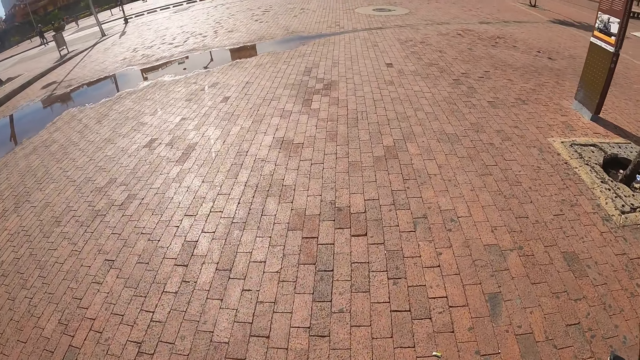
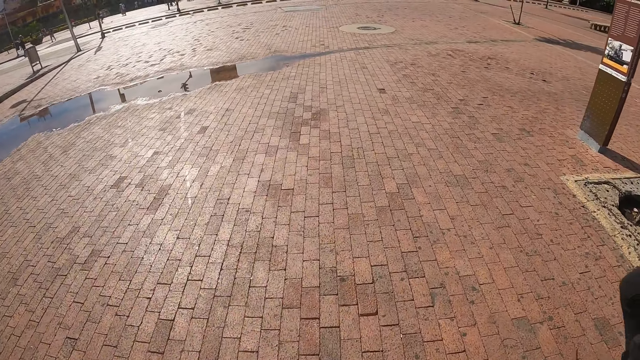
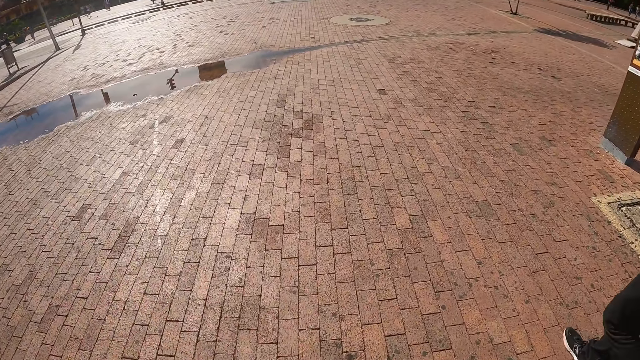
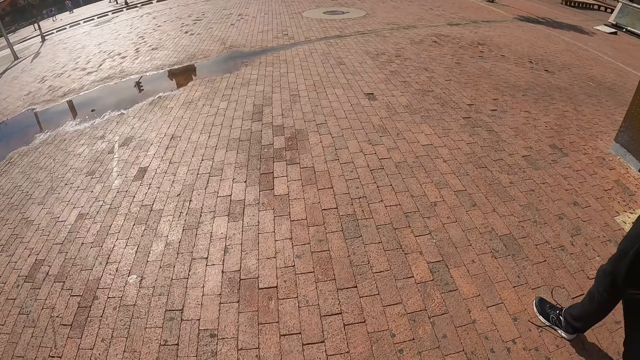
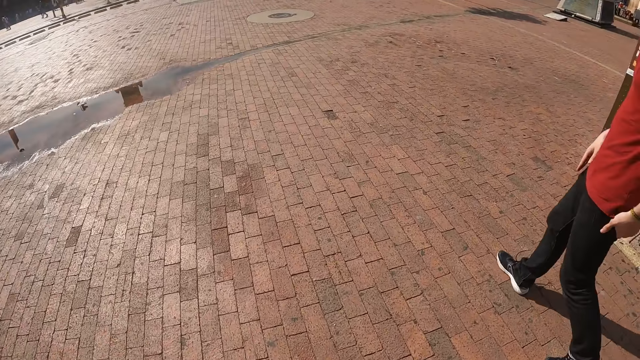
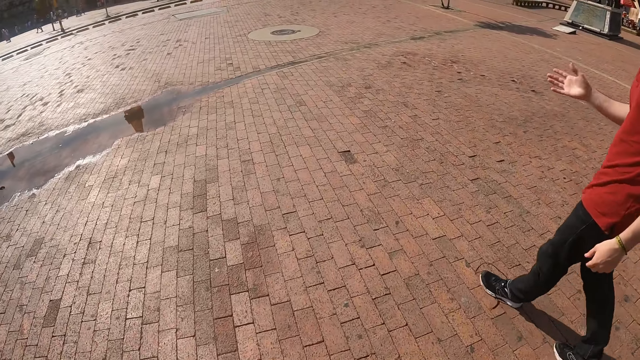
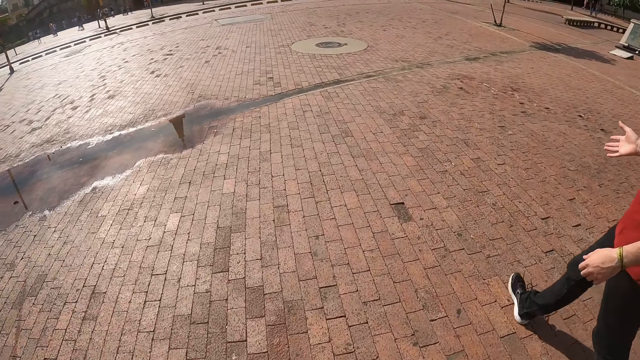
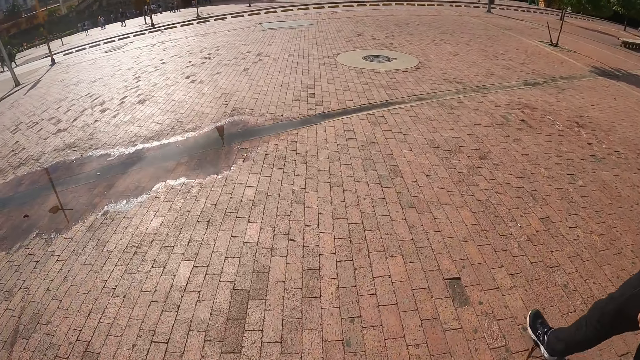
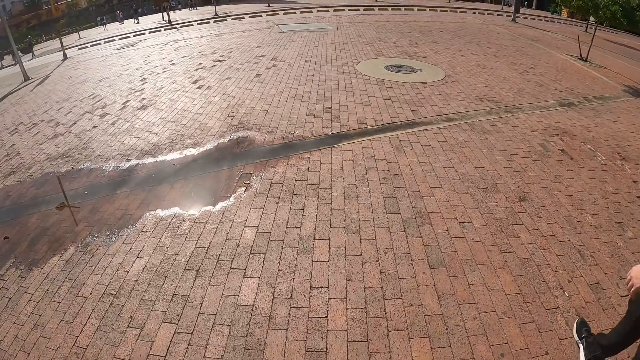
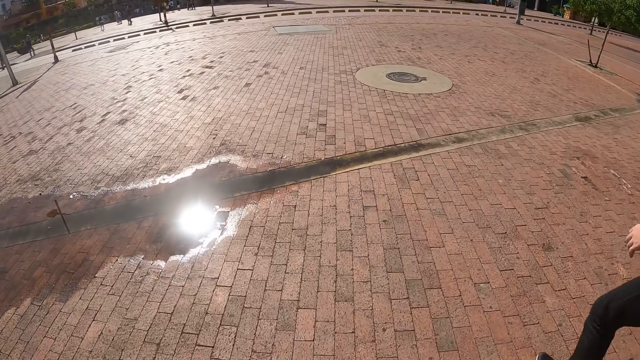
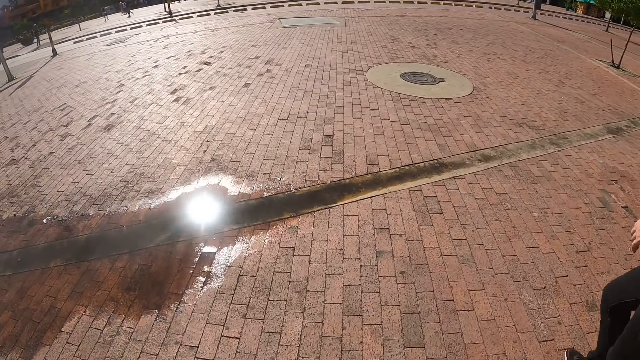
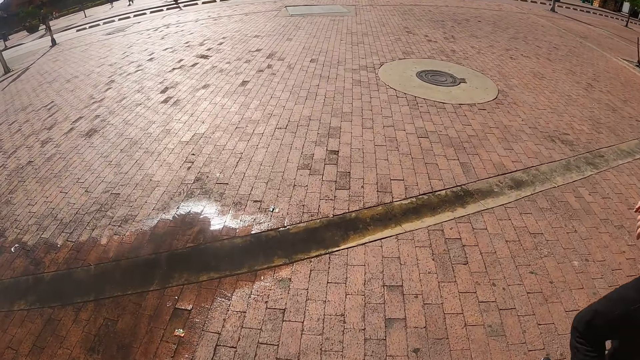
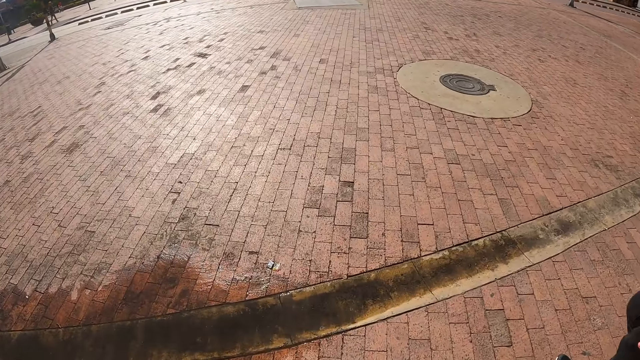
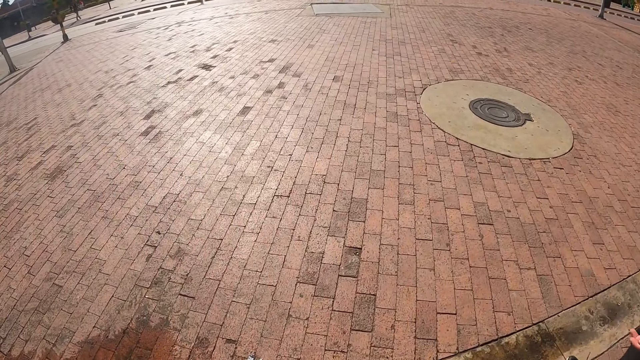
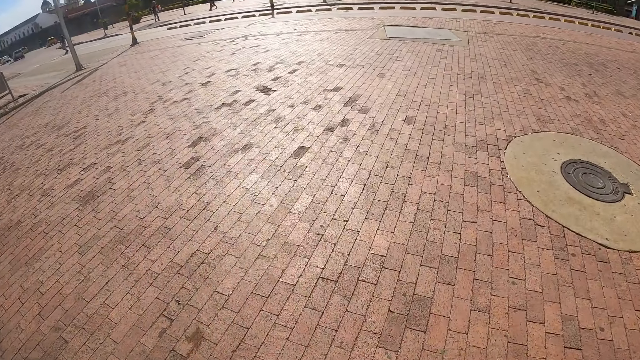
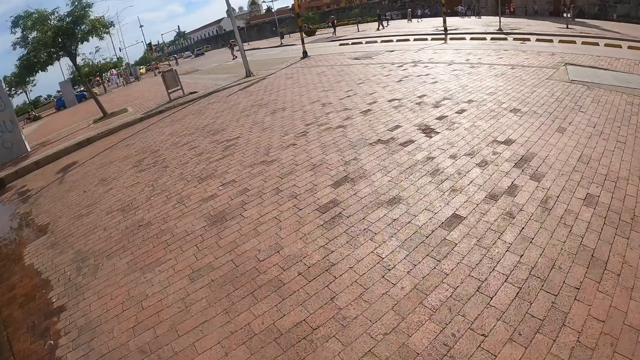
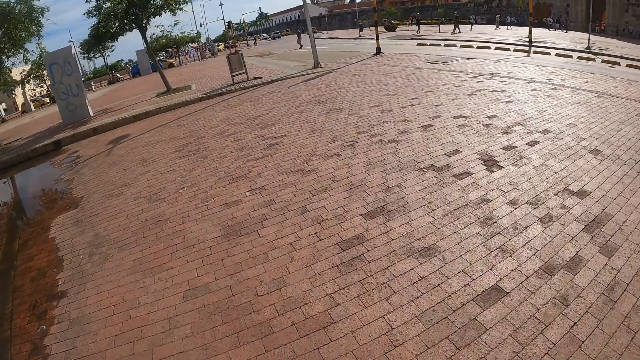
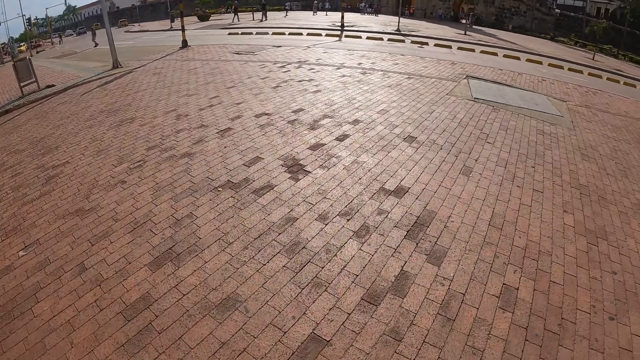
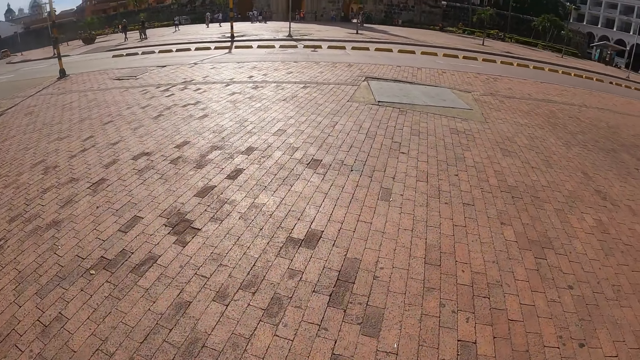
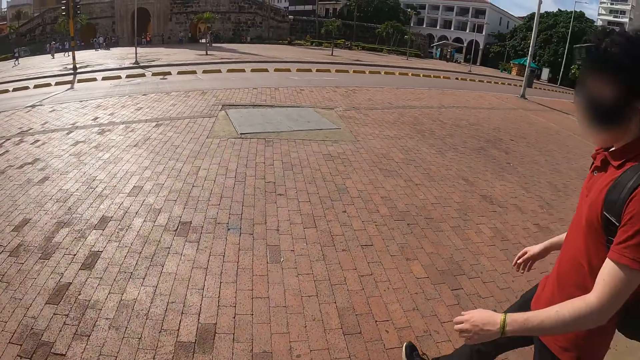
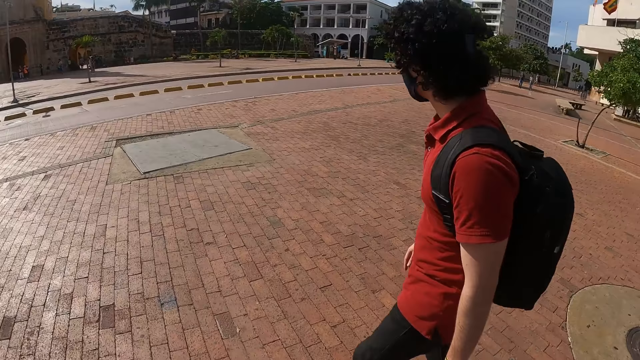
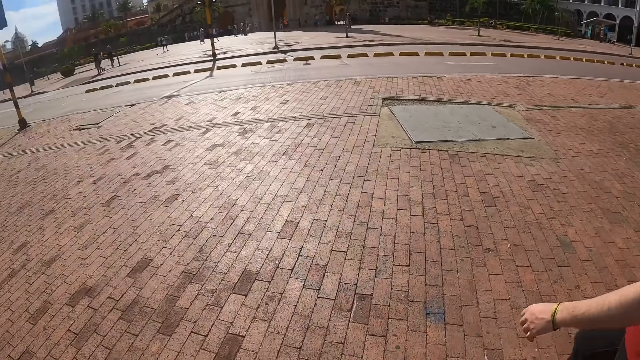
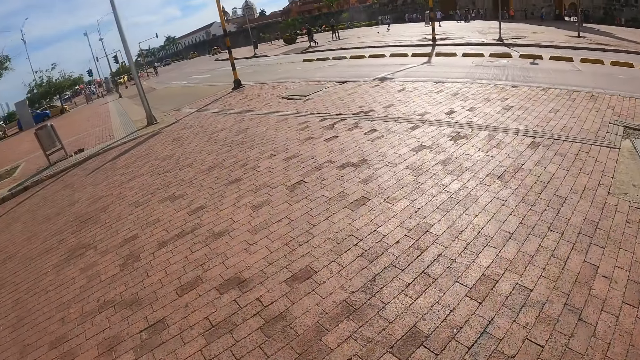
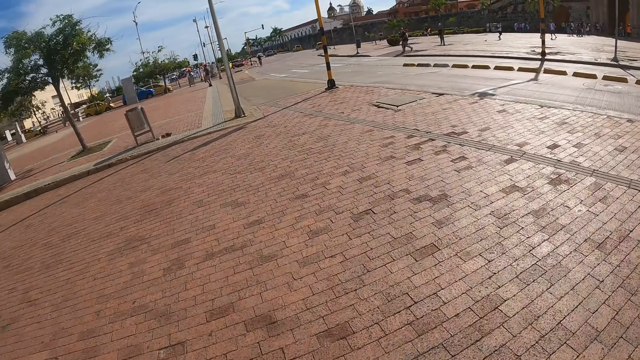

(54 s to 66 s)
The camera wearer looks around.

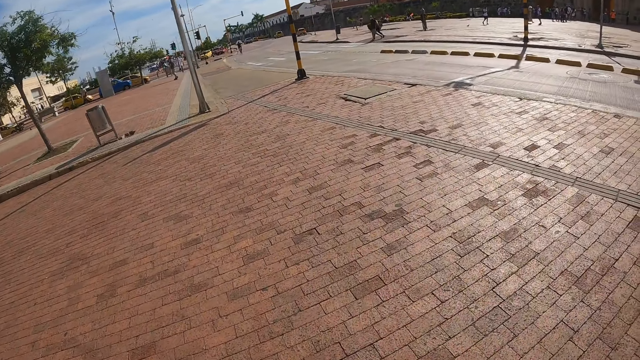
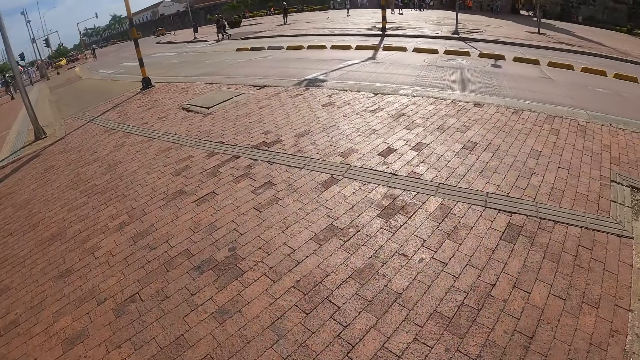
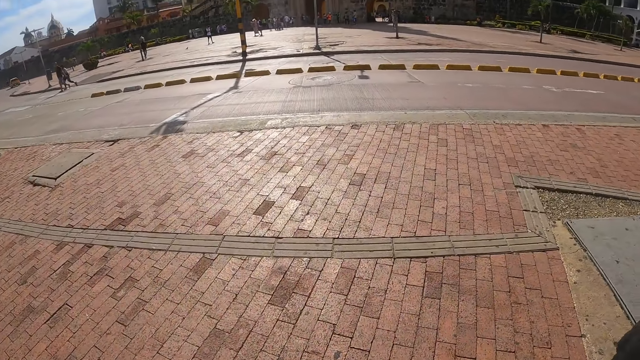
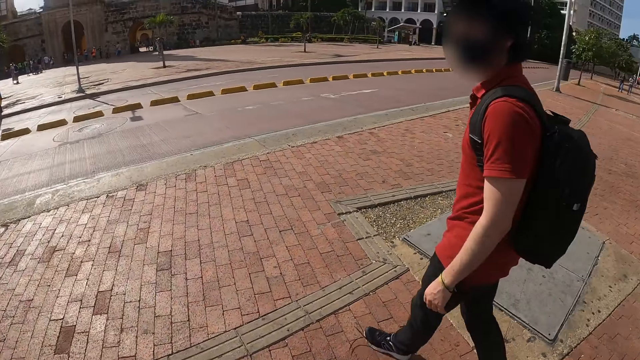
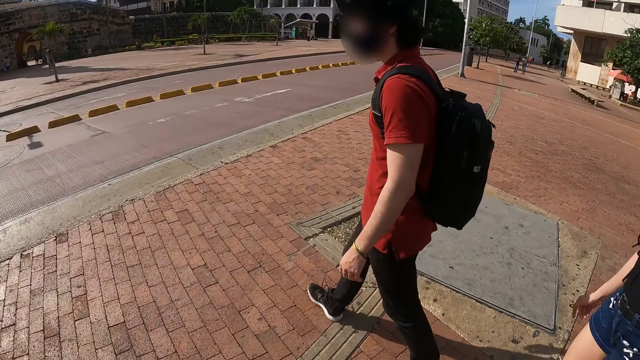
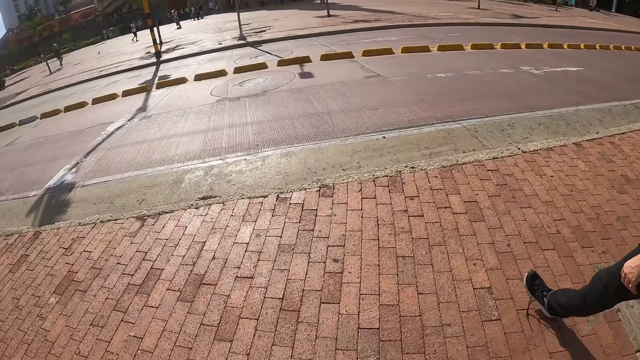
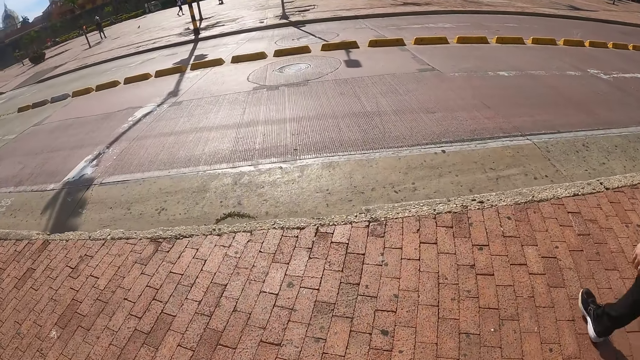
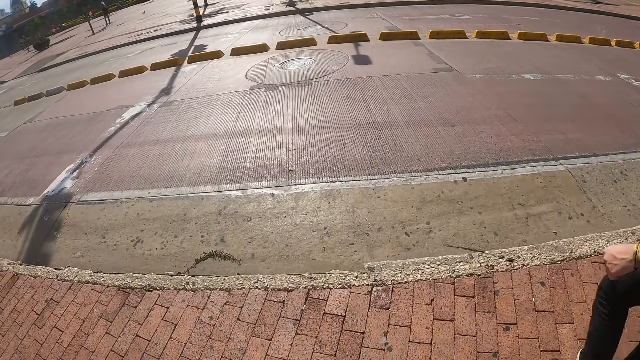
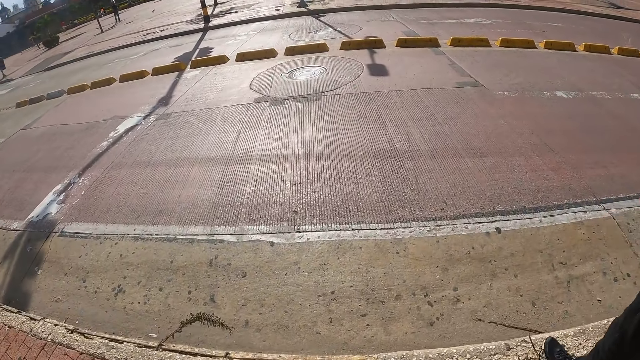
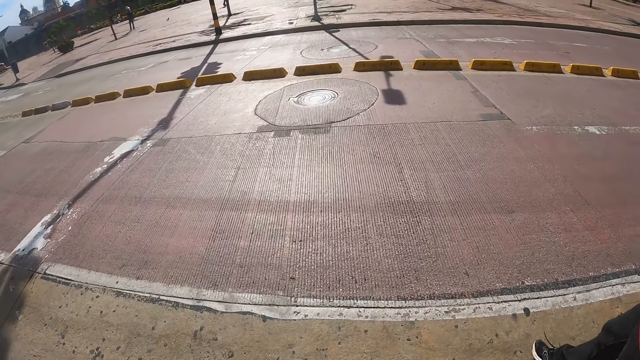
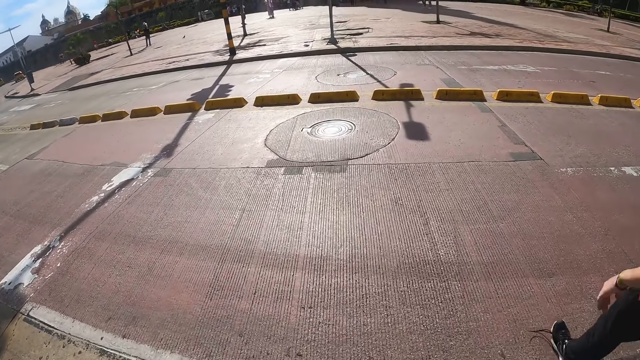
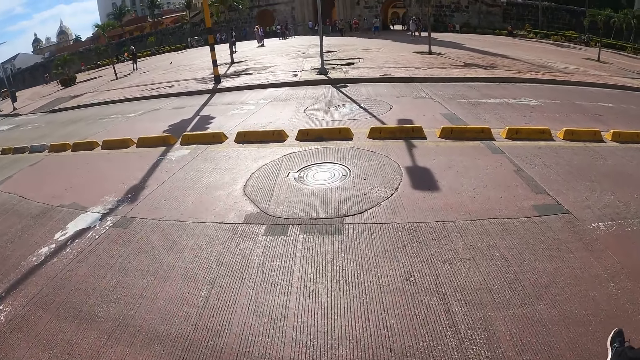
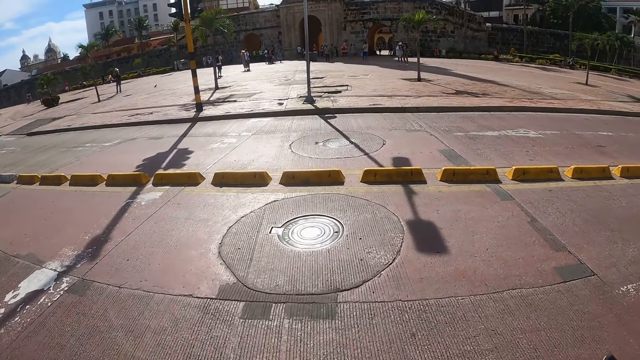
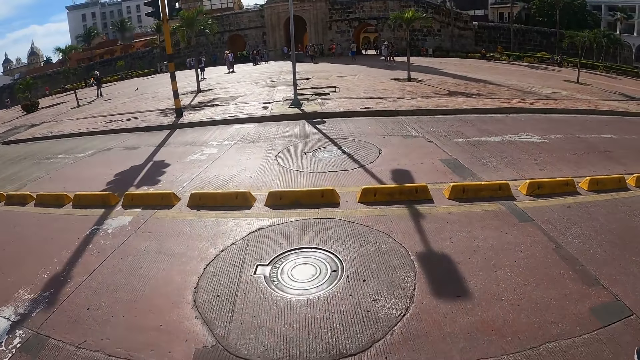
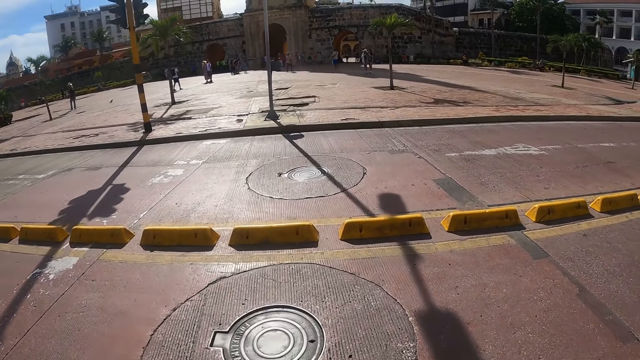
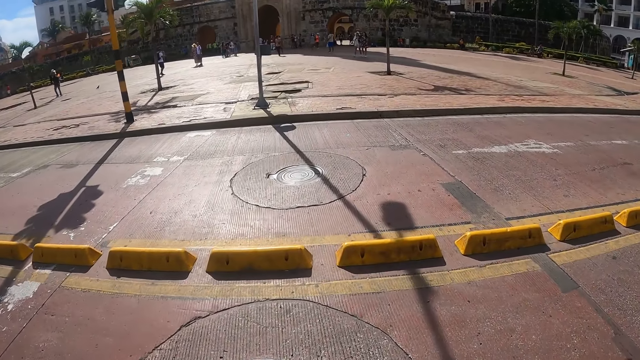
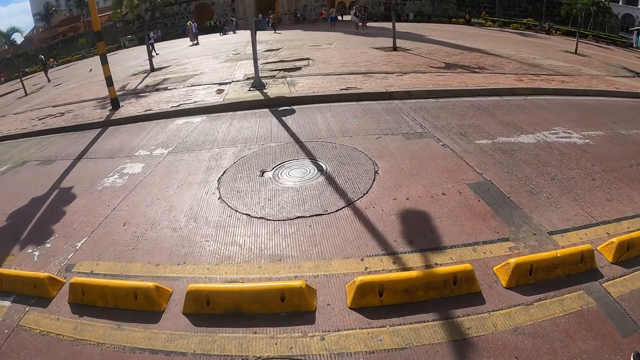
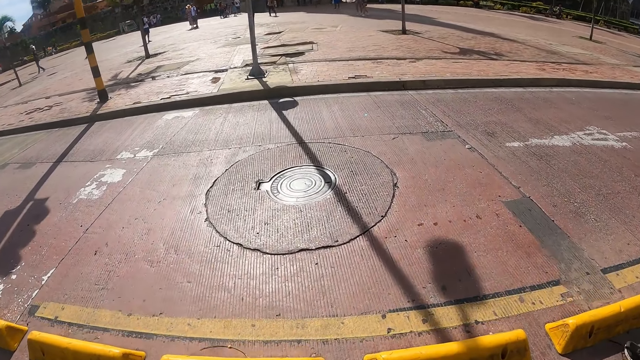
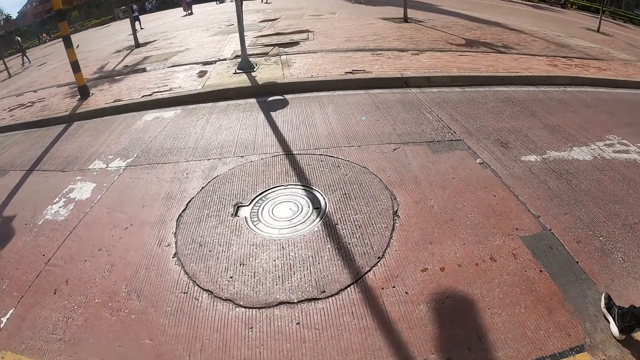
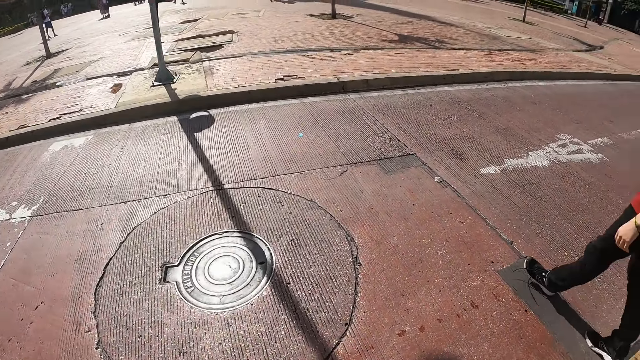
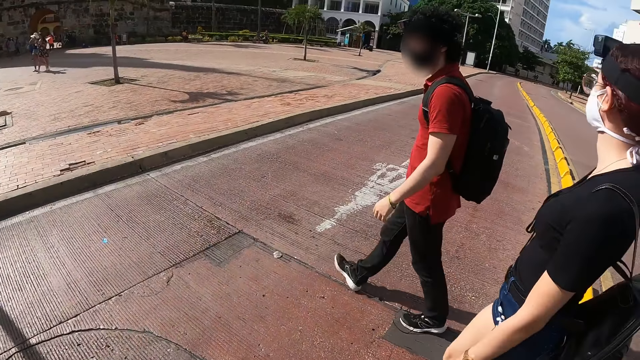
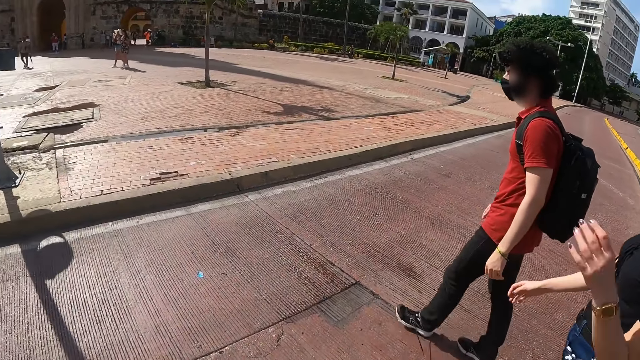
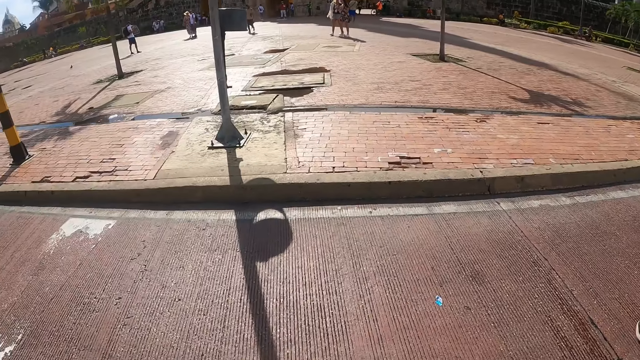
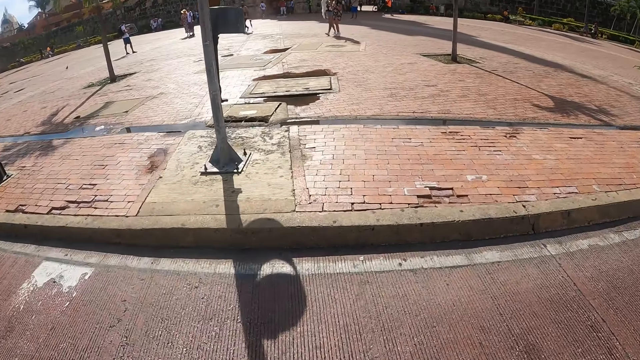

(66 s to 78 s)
The camera wearer crosses the road. They look at a man and a woman.
